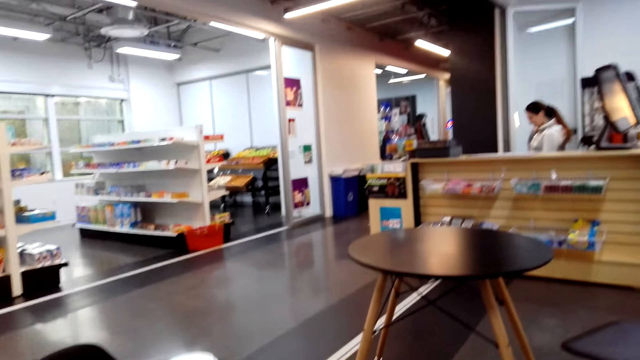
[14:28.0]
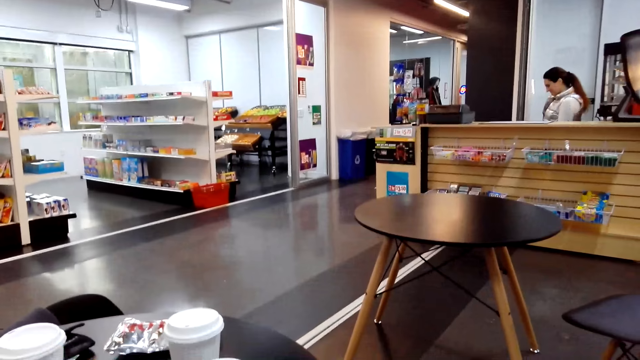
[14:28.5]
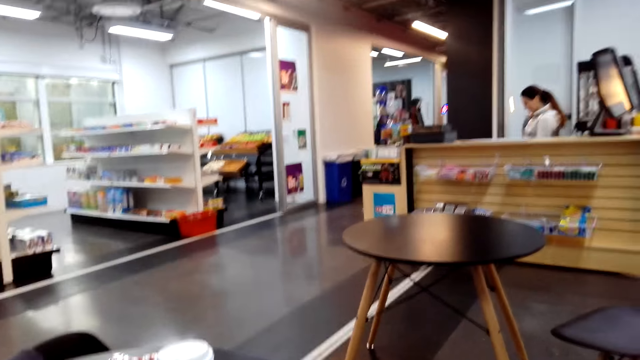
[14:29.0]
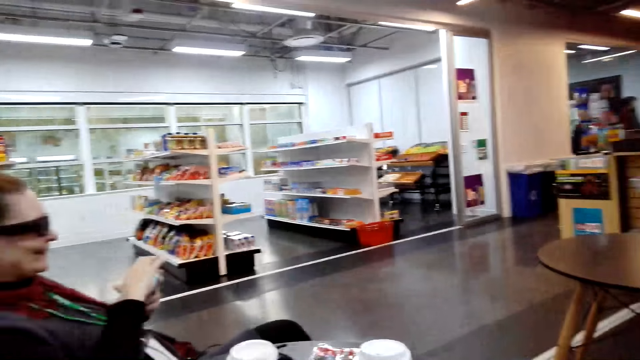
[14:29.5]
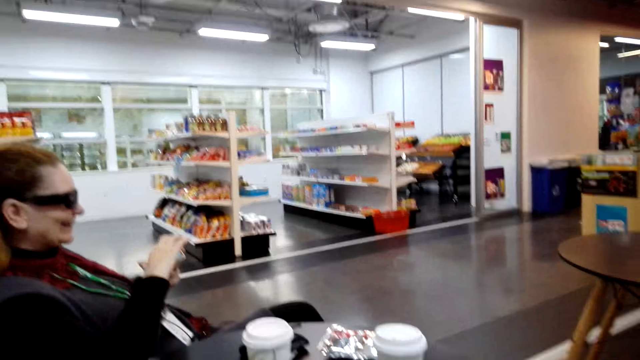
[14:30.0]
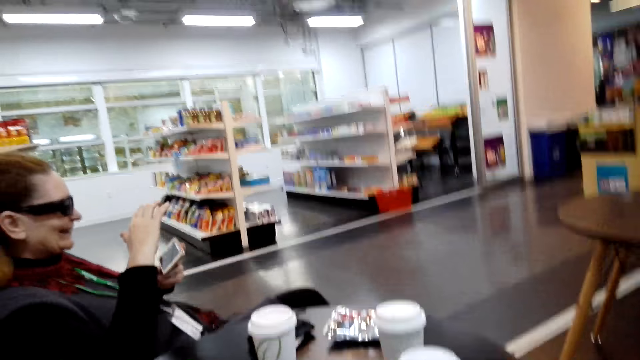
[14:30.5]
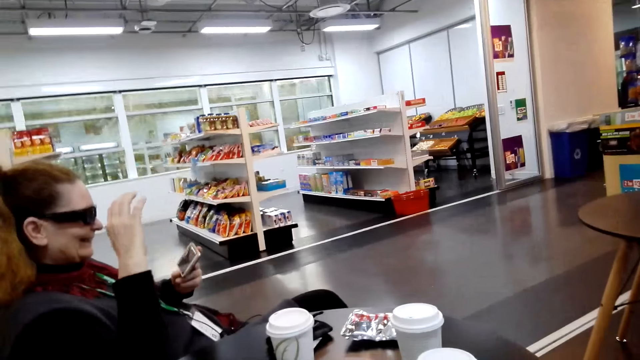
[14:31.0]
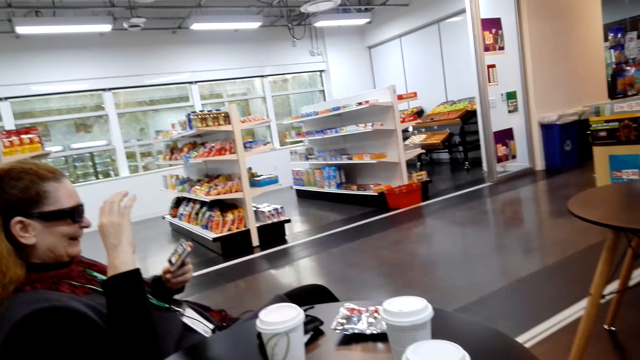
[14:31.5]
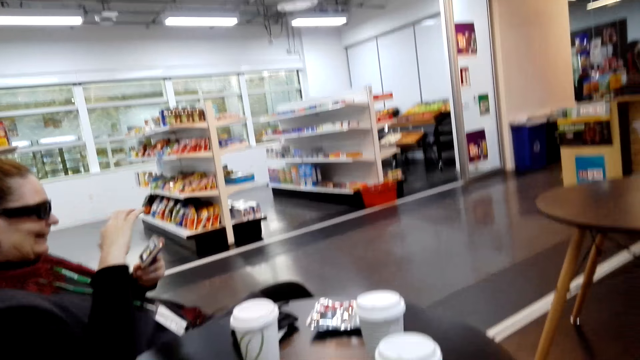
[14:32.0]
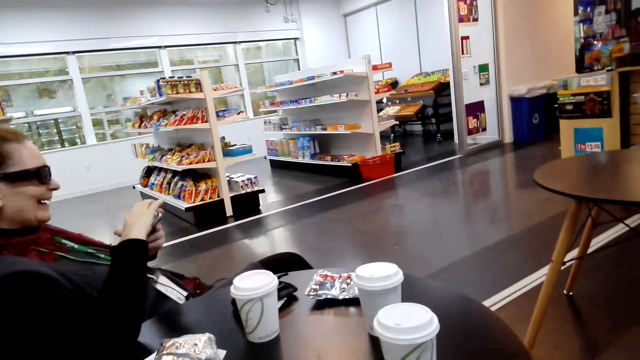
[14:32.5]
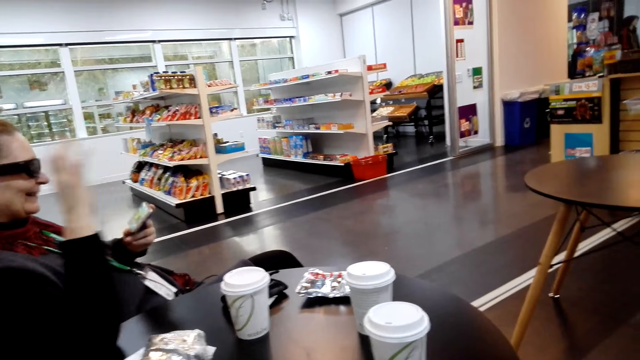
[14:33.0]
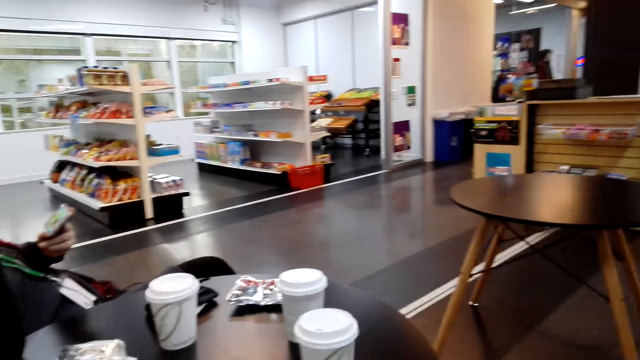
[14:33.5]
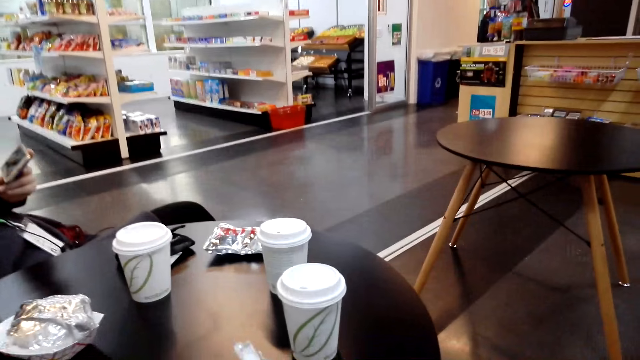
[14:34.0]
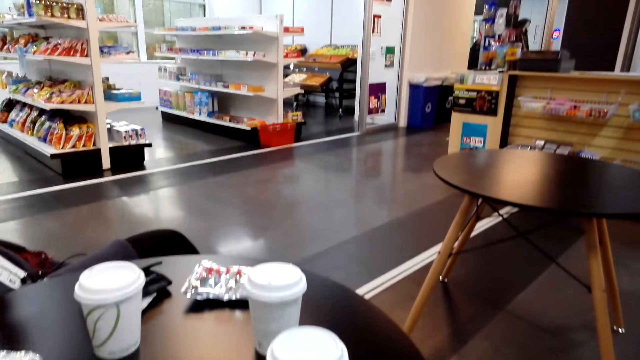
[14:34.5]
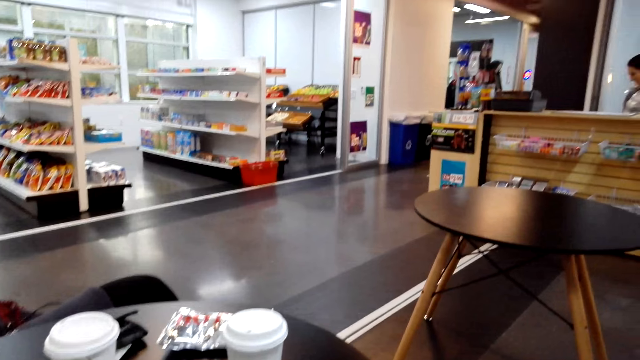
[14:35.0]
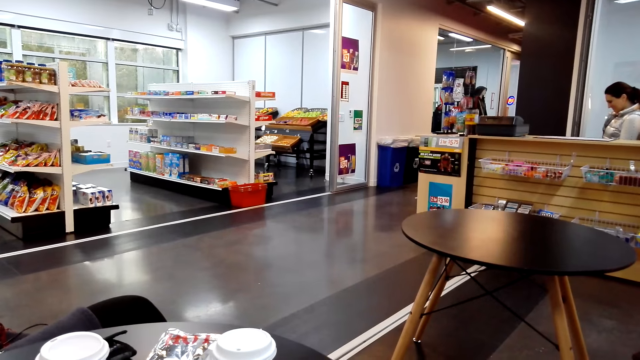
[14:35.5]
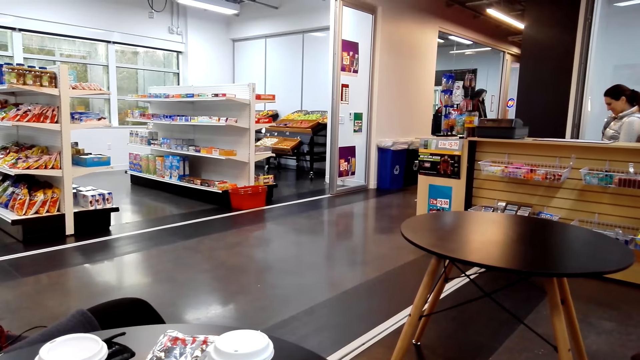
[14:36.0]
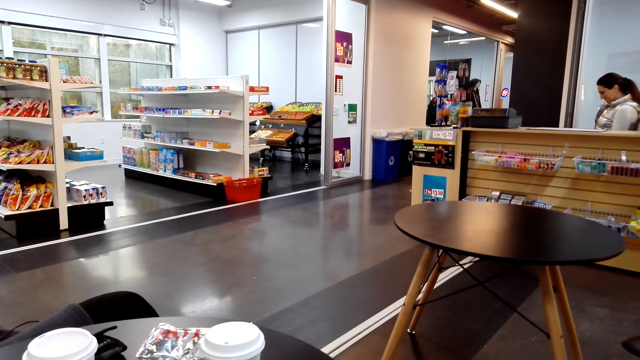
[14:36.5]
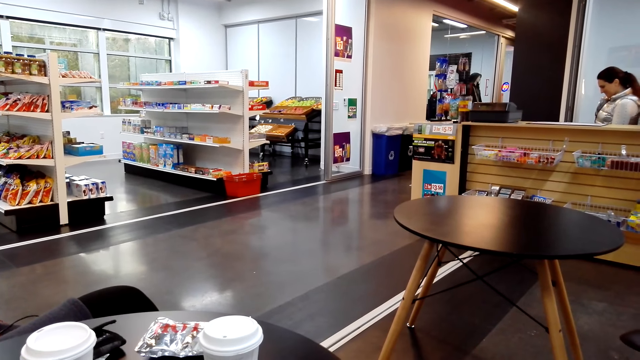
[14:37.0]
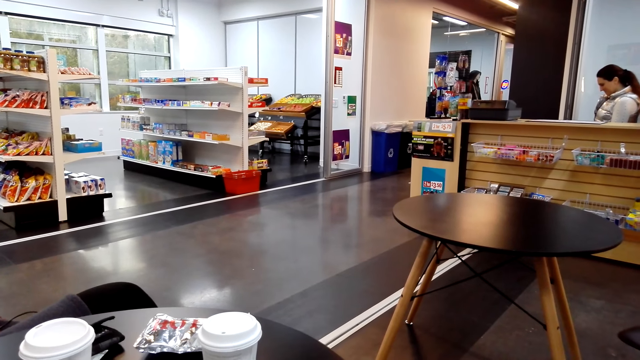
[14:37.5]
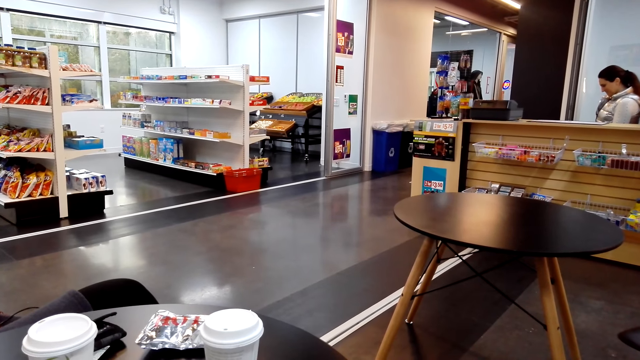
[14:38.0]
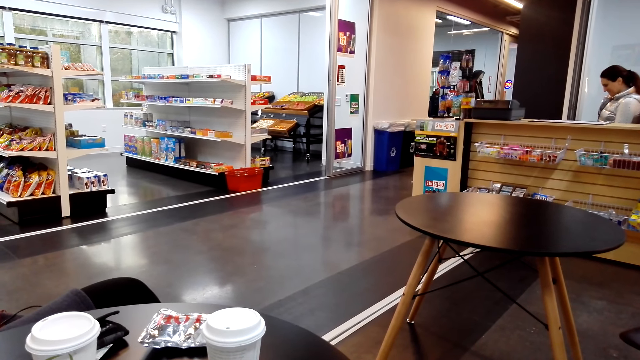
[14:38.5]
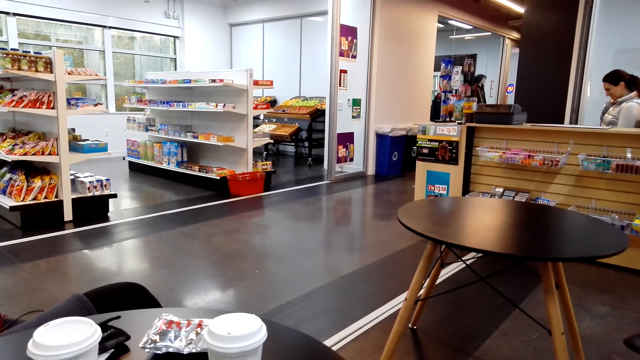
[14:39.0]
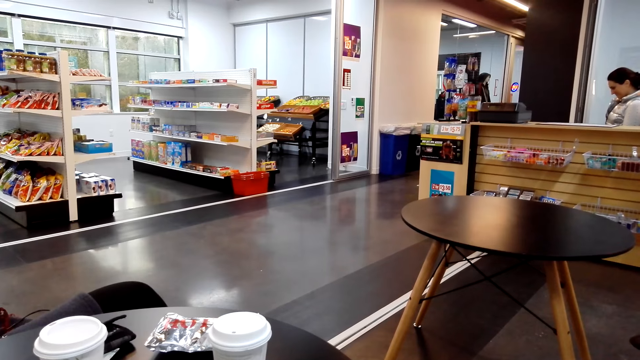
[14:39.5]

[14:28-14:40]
A woman touches her phone.

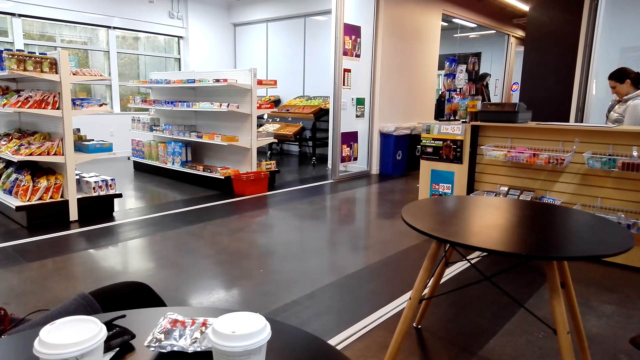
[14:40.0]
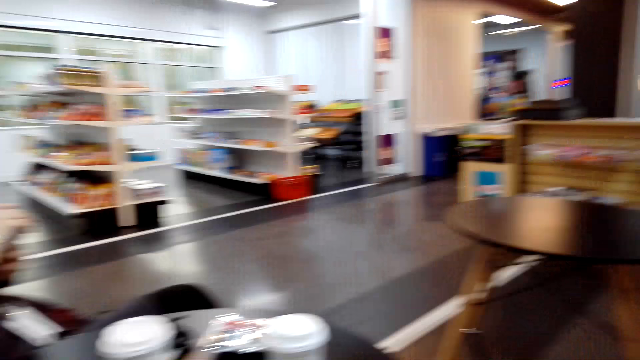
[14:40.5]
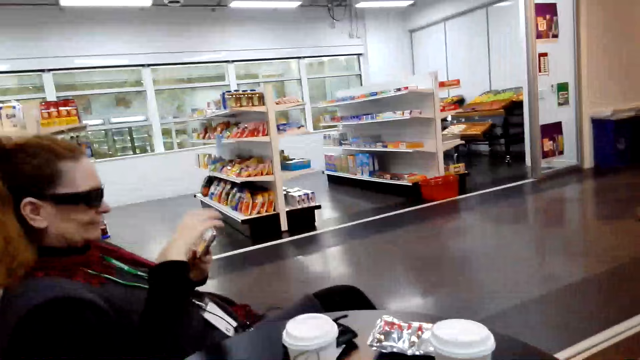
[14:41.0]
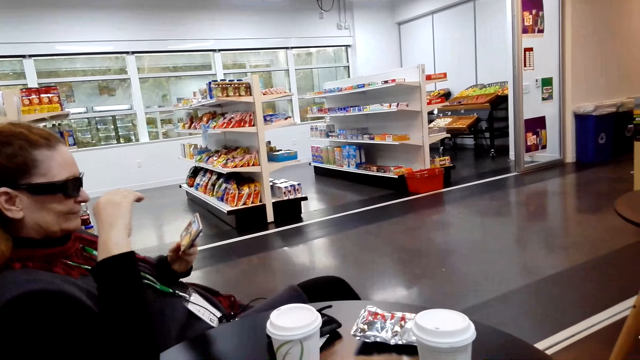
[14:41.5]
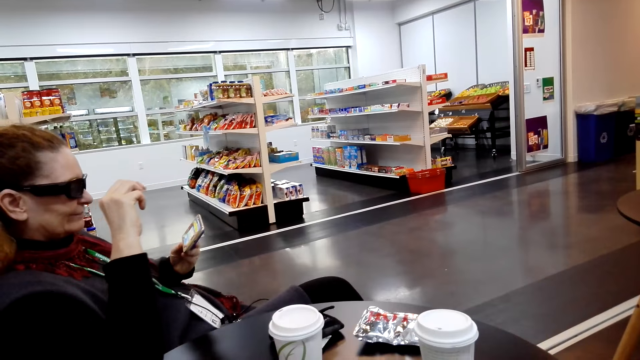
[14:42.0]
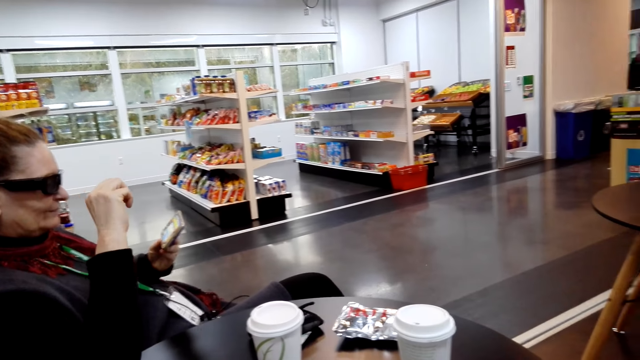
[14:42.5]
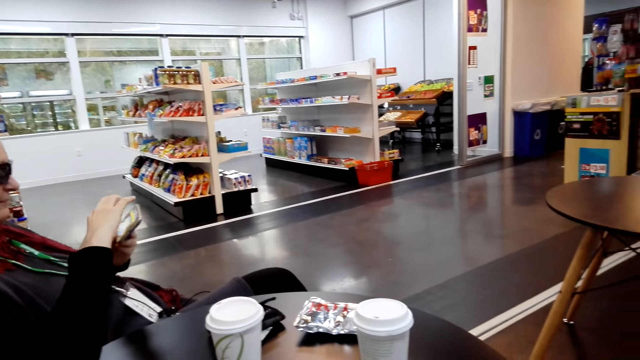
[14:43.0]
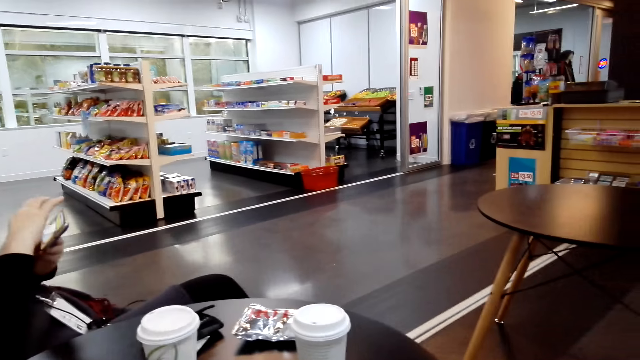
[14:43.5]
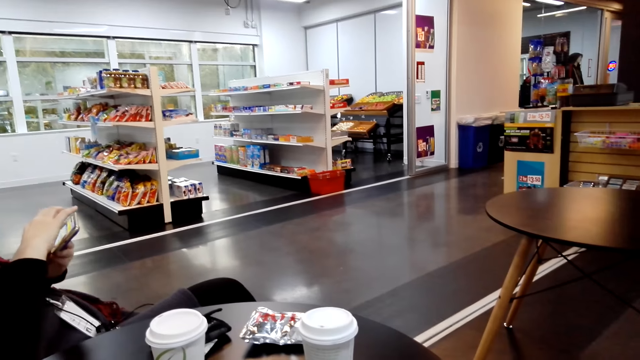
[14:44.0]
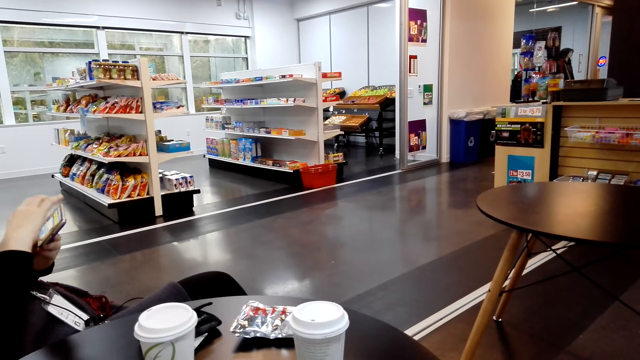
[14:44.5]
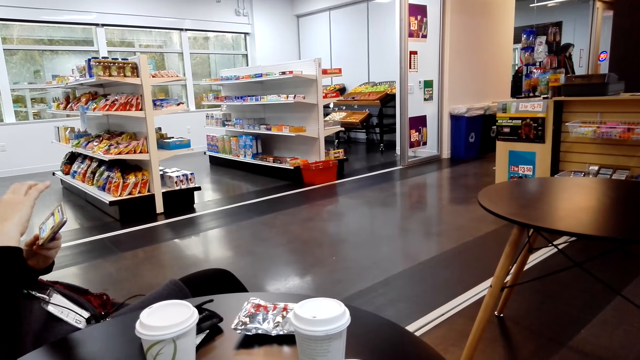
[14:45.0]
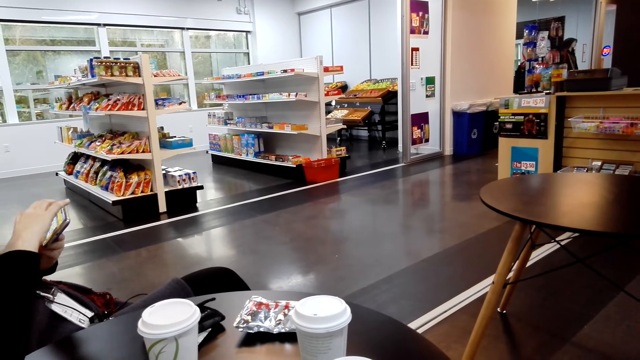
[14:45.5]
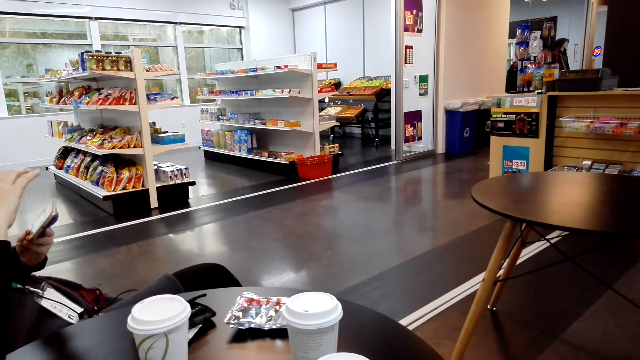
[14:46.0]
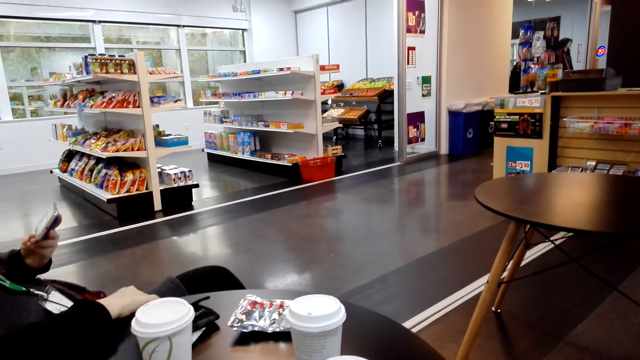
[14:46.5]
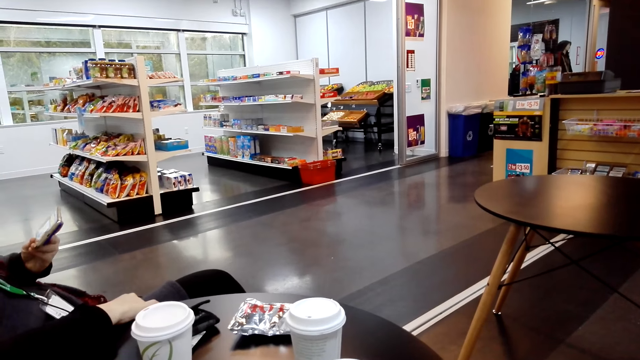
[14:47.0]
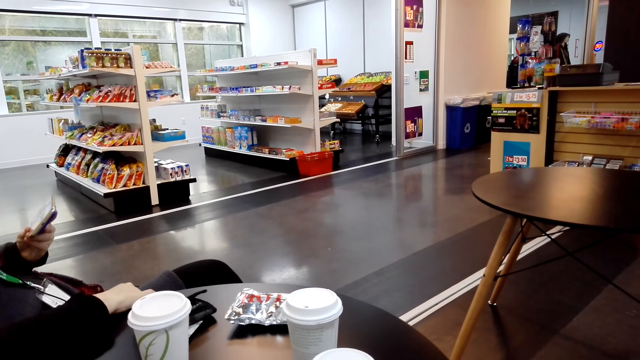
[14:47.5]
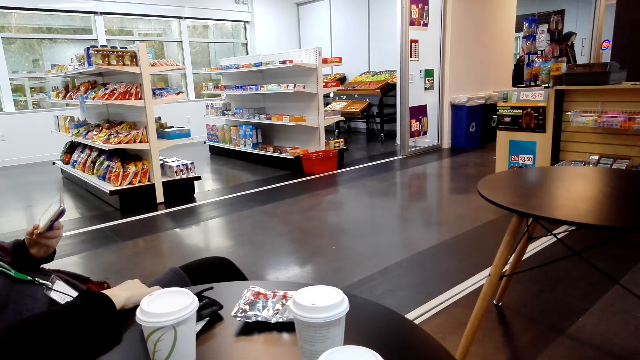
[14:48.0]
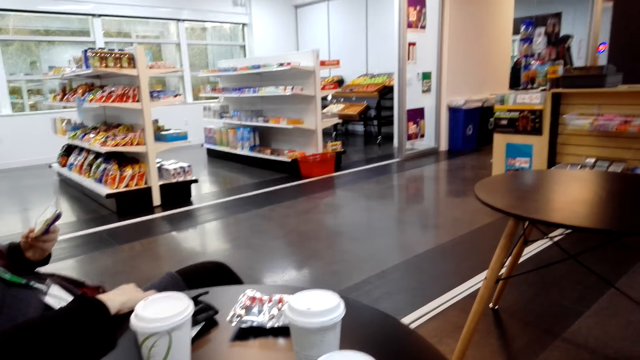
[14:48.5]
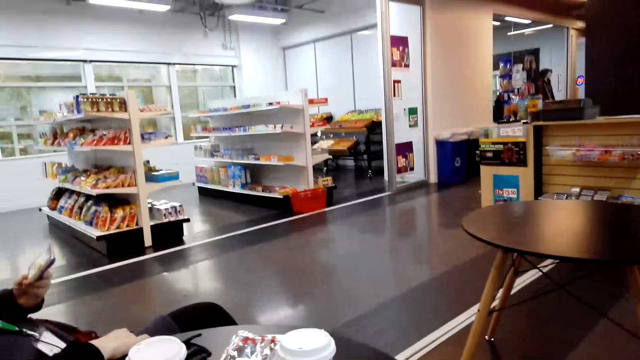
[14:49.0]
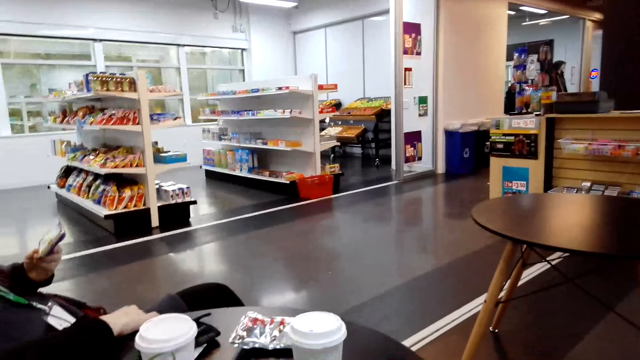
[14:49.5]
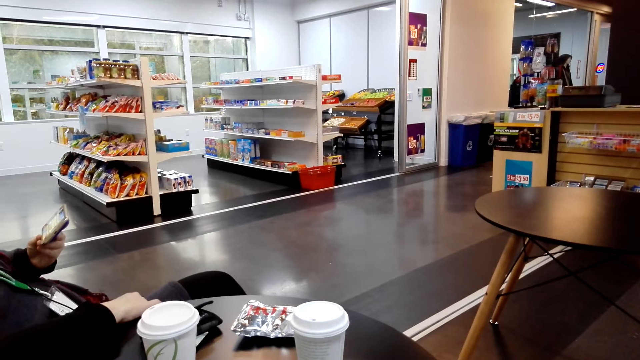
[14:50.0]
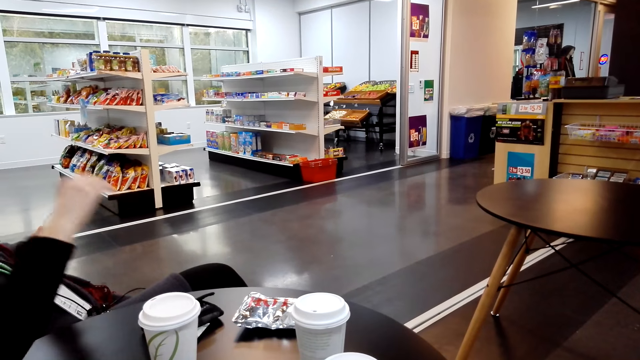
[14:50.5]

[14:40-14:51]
A woman puts her hand on the table.
